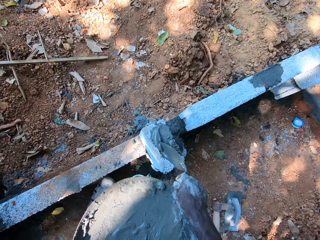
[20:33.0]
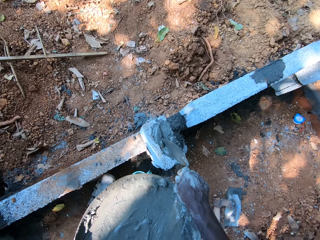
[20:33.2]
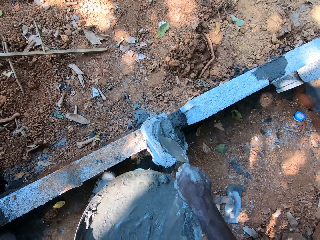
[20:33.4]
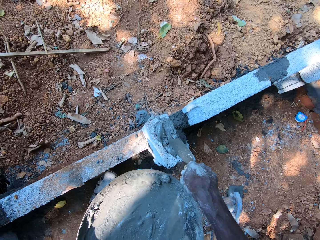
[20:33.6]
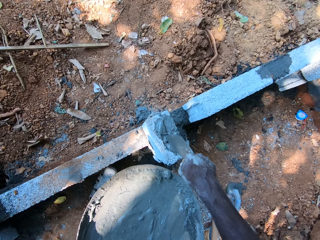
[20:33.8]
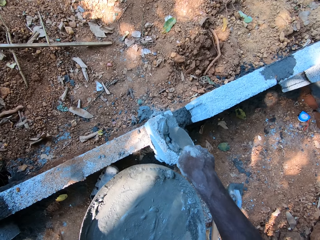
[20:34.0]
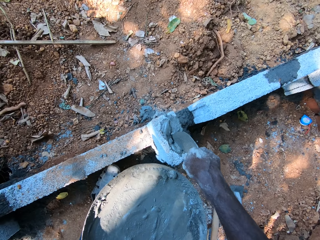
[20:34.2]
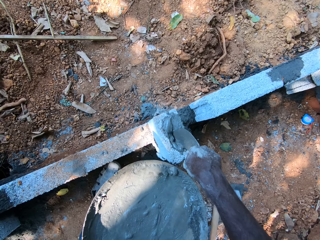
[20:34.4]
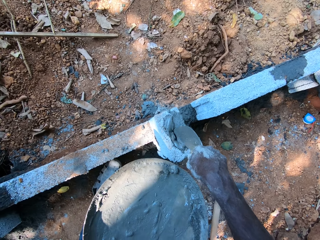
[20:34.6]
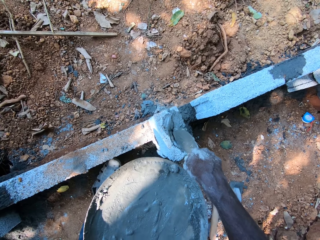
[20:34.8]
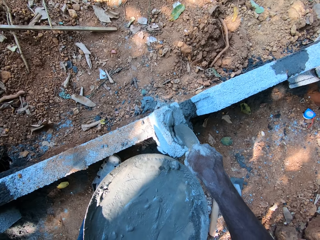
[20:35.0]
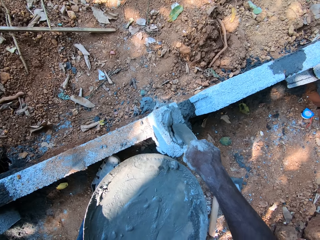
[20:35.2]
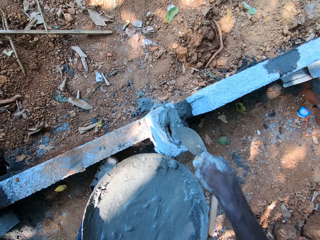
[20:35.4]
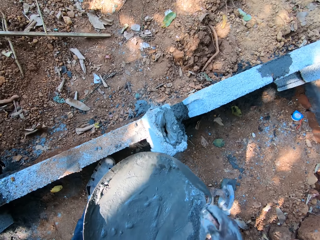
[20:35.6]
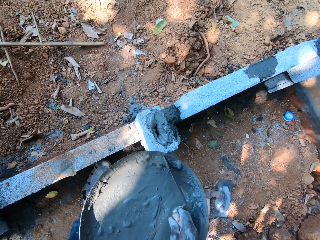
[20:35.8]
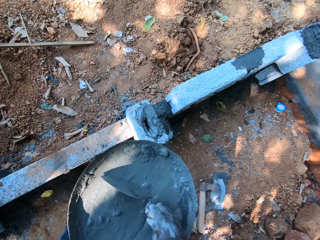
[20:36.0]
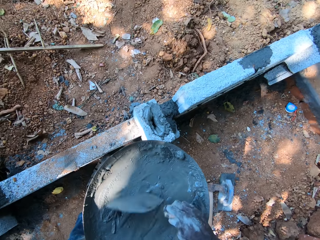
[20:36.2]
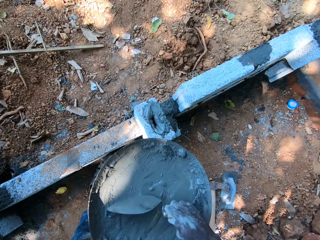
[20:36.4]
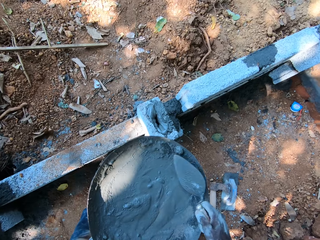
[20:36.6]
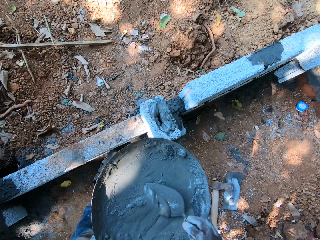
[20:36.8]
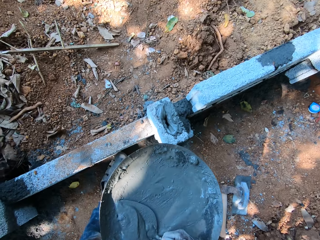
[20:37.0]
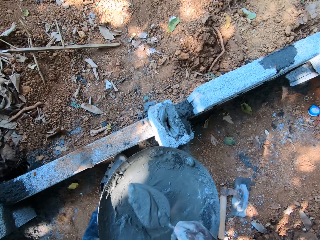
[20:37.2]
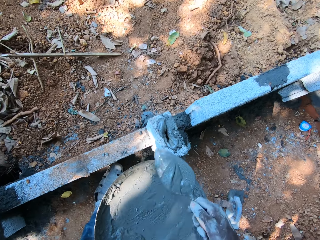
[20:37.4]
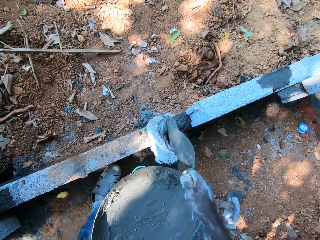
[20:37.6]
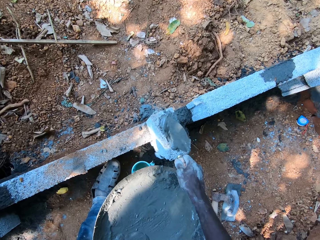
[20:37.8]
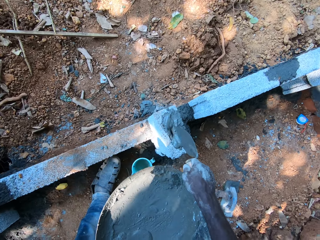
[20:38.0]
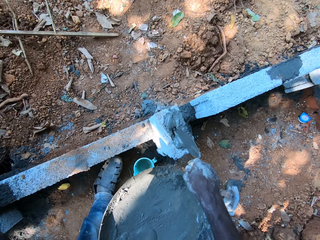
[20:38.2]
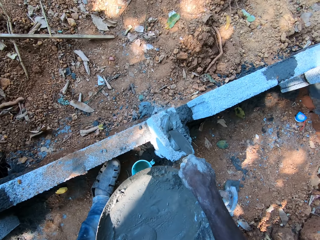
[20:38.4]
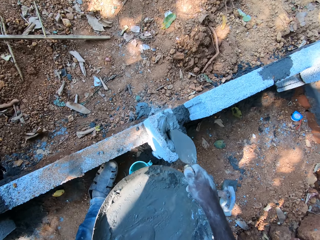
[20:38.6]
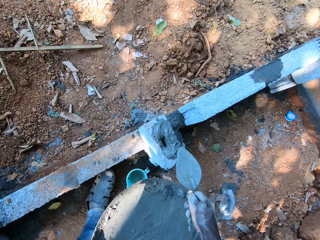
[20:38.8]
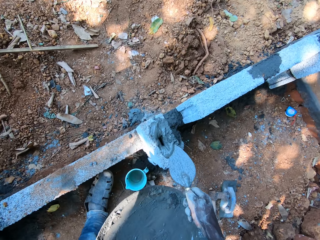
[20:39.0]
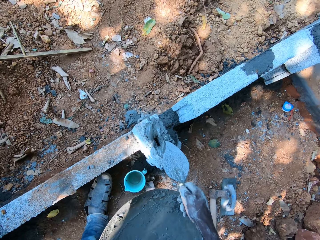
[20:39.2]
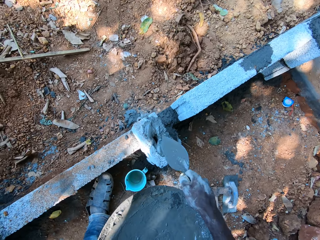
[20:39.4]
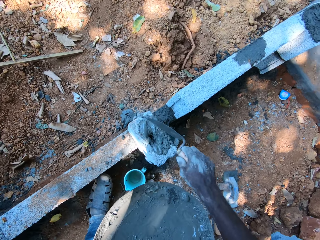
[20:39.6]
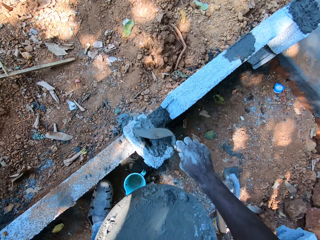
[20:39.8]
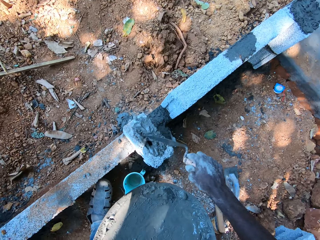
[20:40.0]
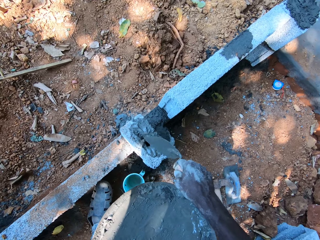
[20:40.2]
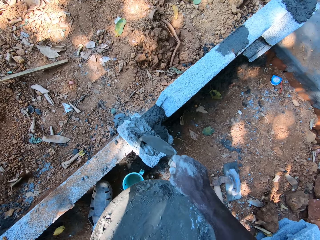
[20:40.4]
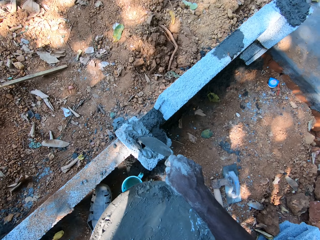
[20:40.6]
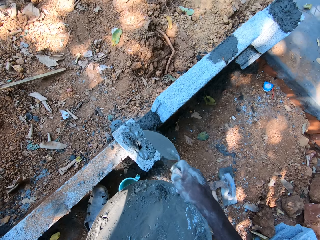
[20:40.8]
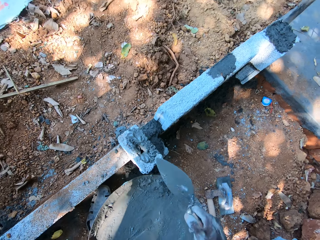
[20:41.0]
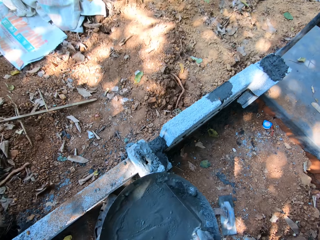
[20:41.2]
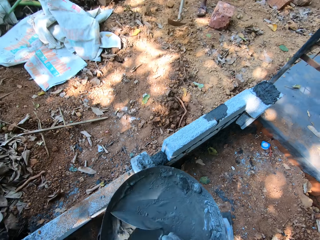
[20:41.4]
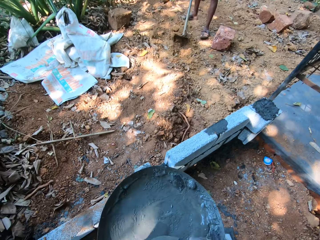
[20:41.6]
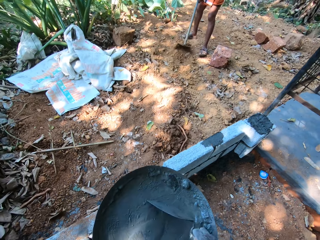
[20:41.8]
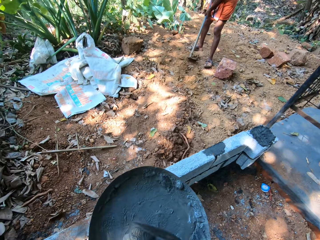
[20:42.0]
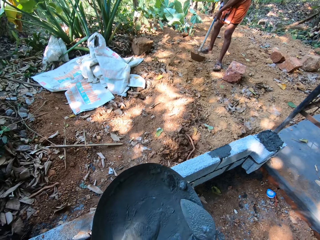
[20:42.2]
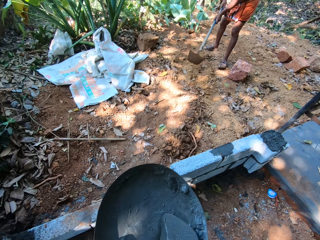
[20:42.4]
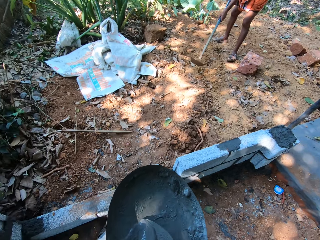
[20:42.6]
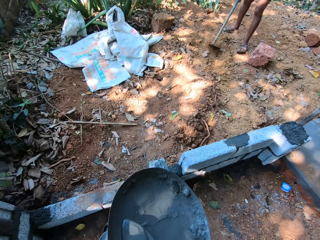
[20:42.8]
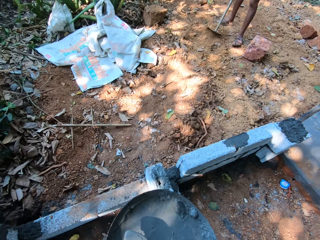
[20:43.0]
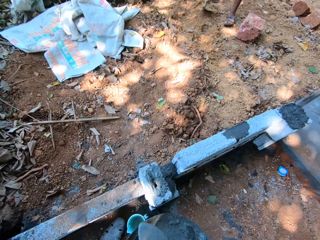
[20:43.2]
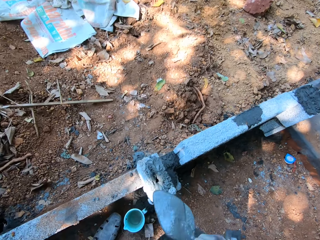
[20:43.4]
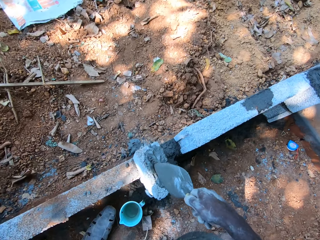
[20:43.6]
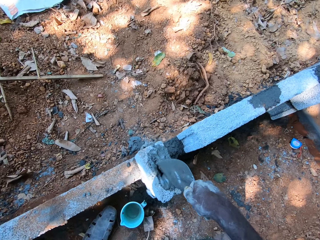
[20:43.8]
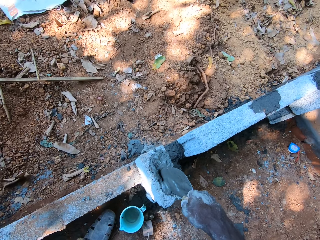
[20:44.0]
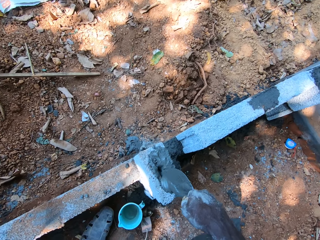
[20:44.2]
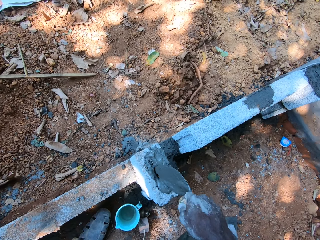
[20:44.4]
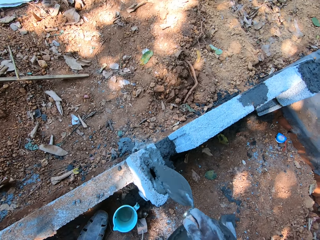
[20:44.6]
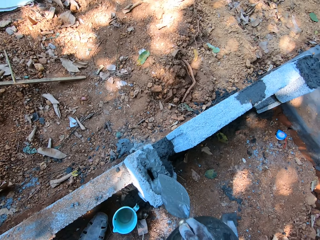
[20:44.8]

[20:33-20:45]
The camera wearer pushes the cement mortar into the brick with the trowel in his right hand. He gathers cement mortar in the head pan with the trowel in his right hand. He scoops cement mortar from the head pan with the trowel in his right hand. He pours the cement mortar into the brick on the wall with the trowel in his right hand. He pushes the cement mortar into the brick with the trowel in his right hand. He scrapes the head pan with the trowel in his right hand. He scoops cement mortar from the head pan with the trowel in his right hand. He pours the cement mortar into the brick on the wall with the trowel in his right hand.

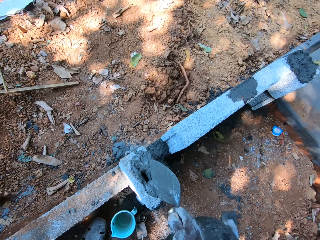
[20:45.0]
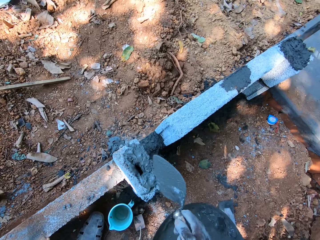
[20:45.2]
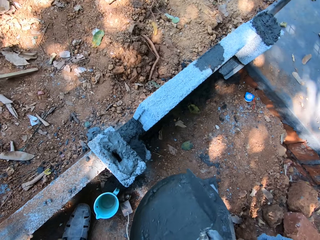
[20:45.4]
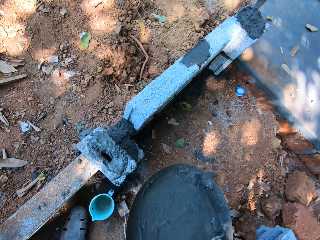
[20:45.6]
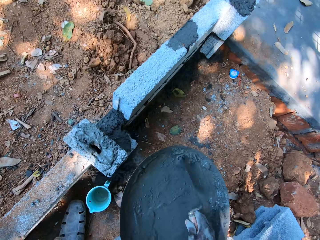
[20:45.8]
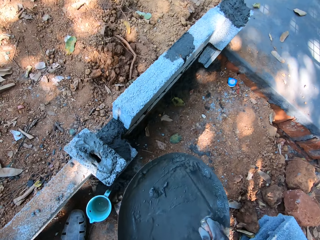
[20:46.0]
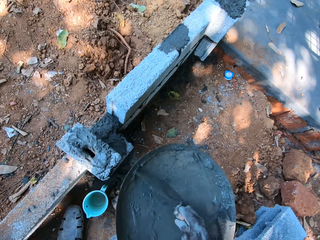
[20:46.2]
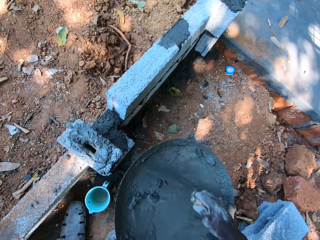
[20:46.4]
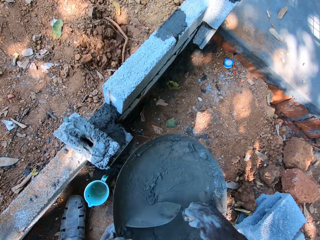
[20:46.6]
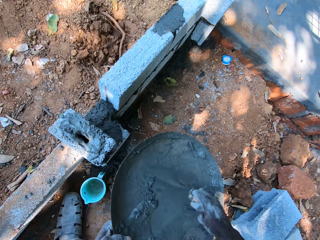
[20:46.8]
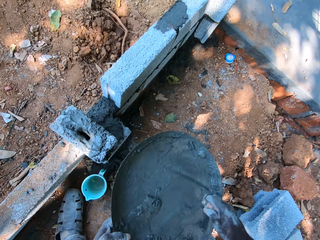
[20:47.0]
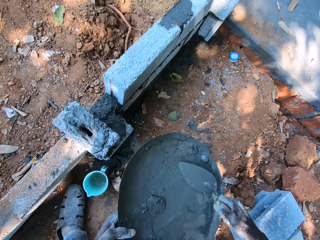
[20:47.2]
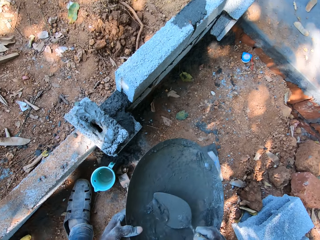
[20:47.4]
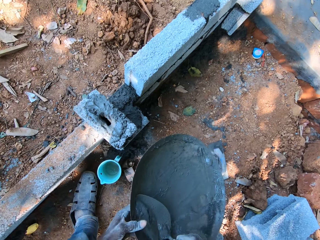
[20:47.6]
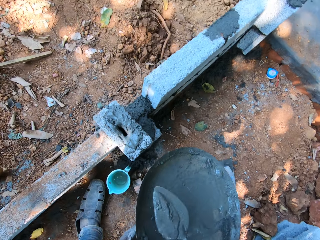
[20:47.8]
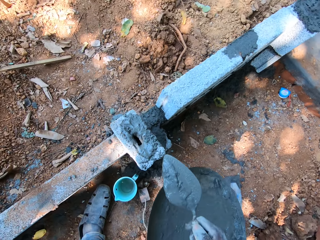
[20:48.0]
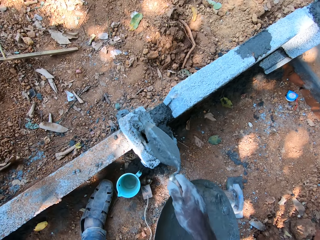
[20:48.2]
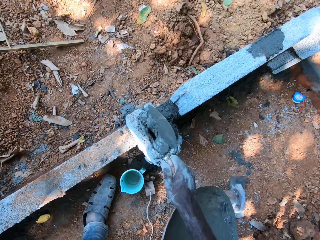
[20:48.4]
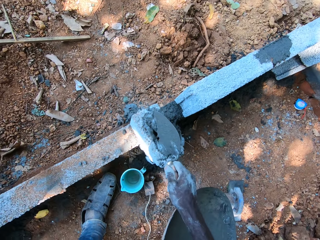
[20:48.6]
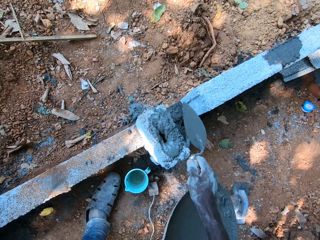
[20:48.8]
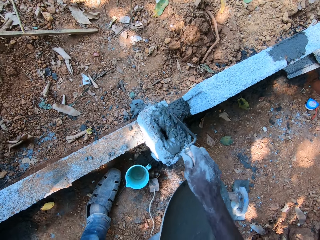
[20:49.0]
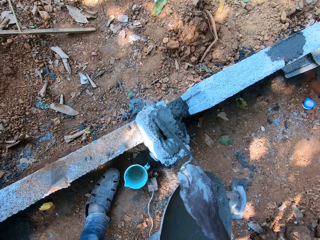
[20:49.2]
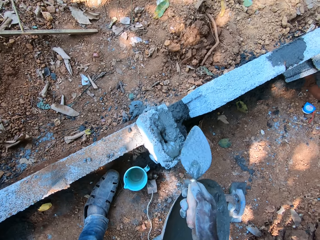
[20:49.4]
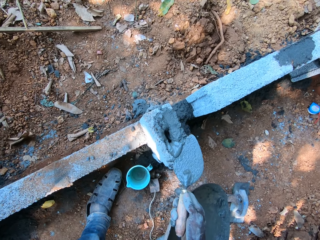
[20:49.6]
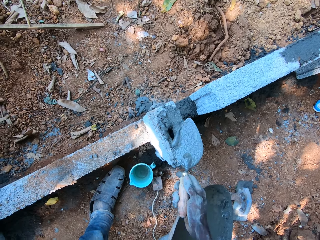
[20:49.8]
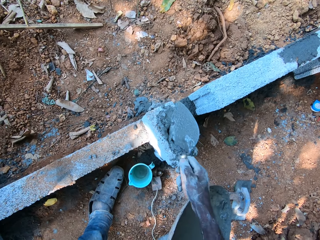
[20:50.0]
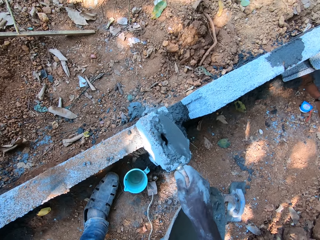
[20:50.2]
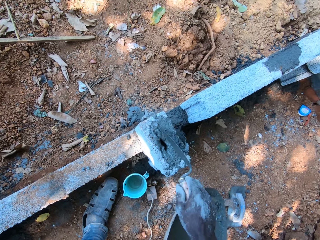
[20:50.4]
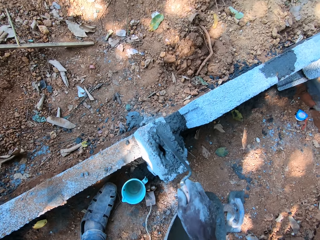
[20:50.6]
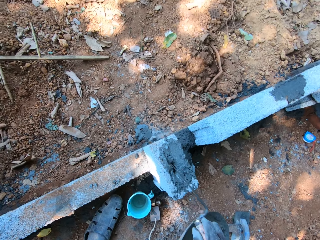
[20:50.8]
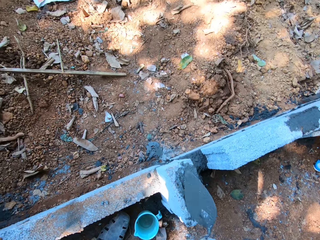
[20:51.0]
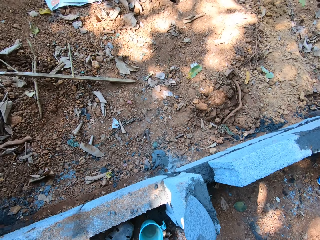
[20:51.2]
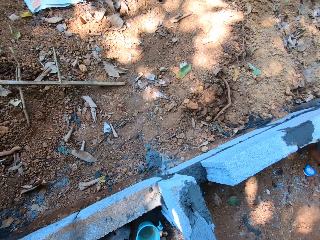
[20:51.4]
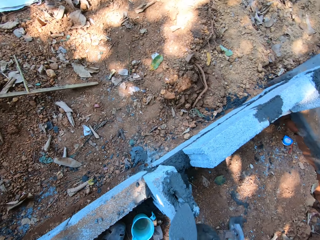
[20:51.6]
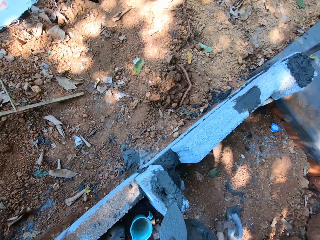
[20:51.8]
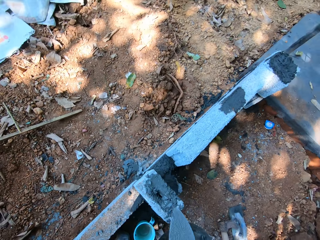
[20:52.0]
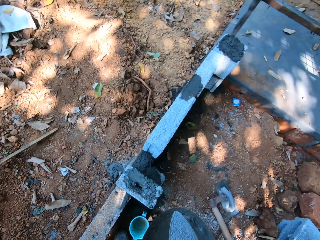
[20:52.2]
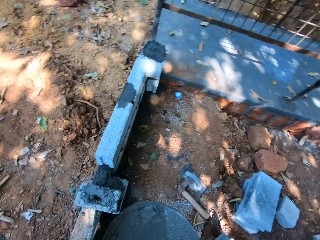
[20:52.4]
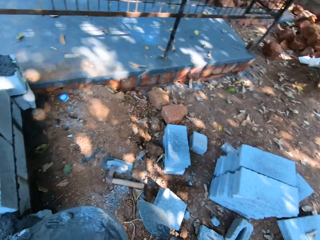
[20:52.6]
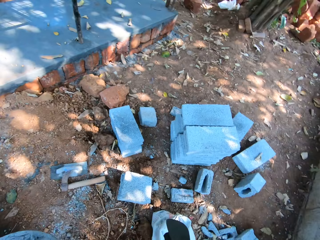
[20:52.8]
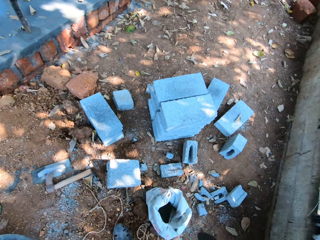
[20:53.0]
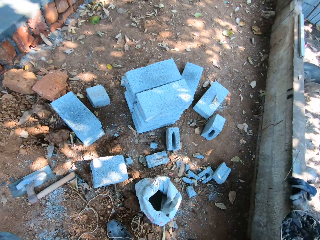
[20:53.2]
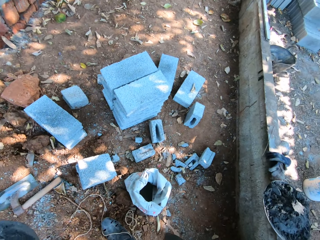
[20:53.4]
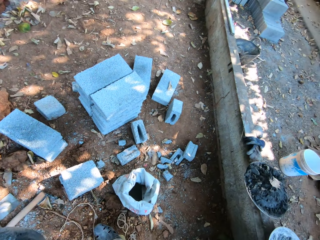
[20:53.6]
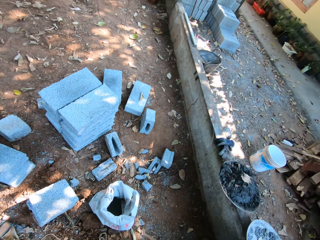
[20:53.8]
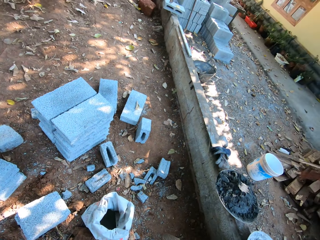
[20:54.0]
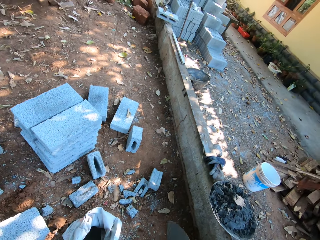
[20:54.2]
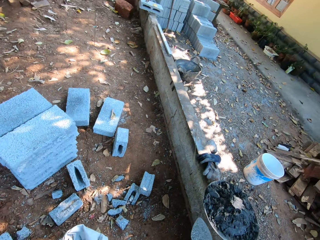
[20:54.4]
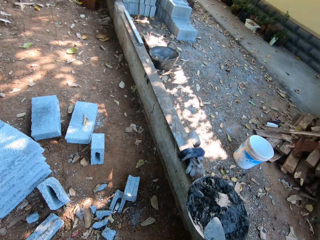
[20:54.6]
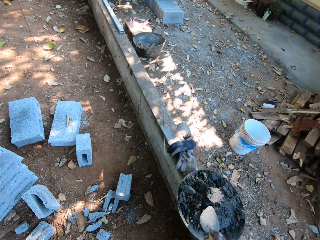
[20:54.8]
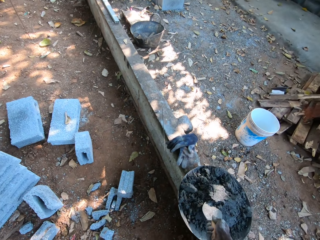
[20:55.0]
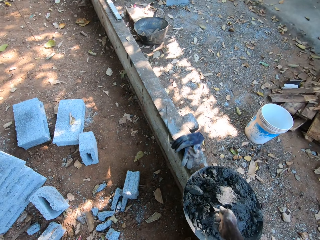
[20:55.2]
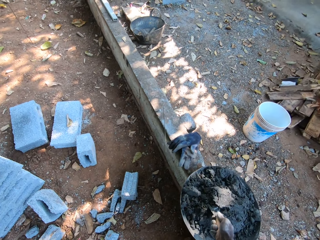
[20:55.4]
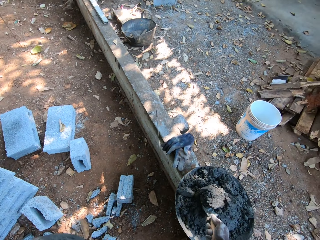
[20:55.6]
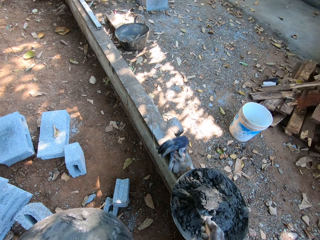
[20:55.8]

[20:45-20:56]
The camera wearer scrapes the head pan with the trowel in his right hand. He scoops cement mortar from the head pan with the trowel in his right hand. He pours the cement mortar into the brick on the wall with the trowel in his right hand. He scrapes cement mortar into the brick with the trowel in his right hand. He turns and walks around. He scoops cement mortar from a head pan on the wall with the trowel in his right hand.
